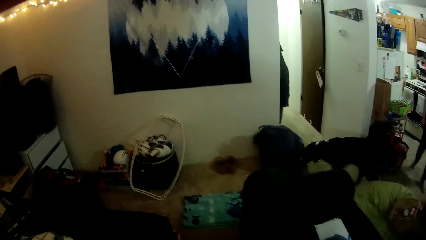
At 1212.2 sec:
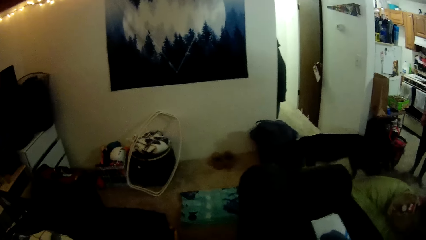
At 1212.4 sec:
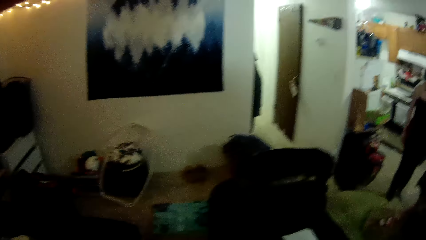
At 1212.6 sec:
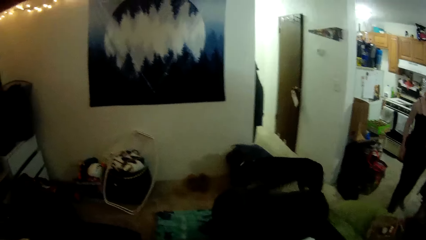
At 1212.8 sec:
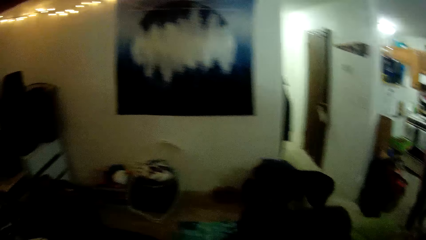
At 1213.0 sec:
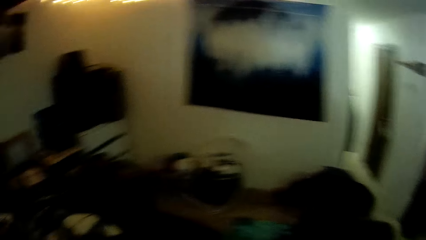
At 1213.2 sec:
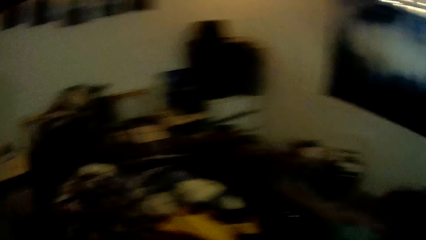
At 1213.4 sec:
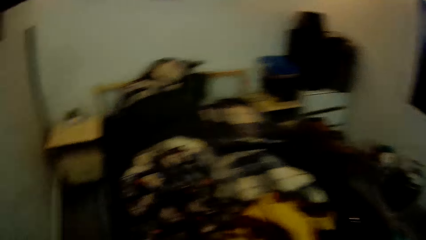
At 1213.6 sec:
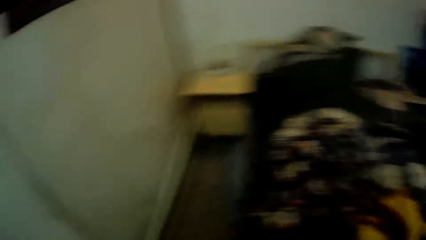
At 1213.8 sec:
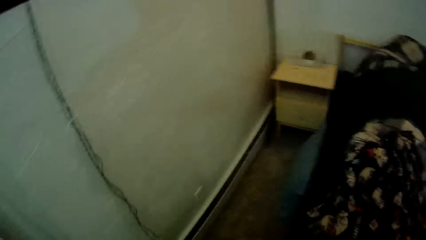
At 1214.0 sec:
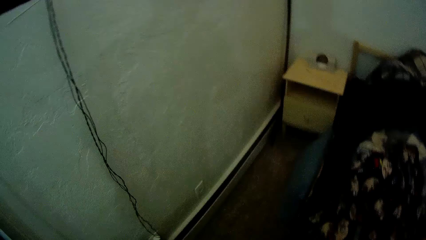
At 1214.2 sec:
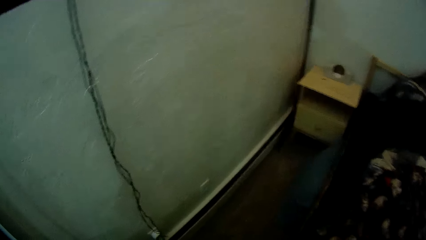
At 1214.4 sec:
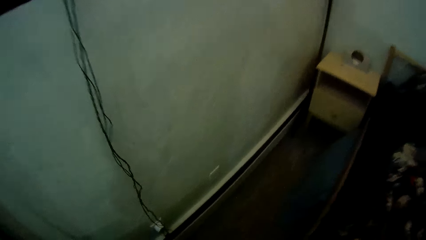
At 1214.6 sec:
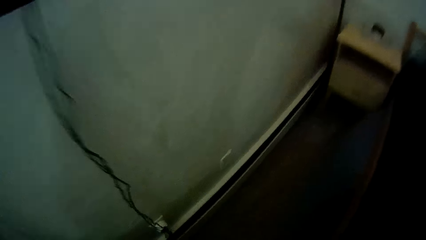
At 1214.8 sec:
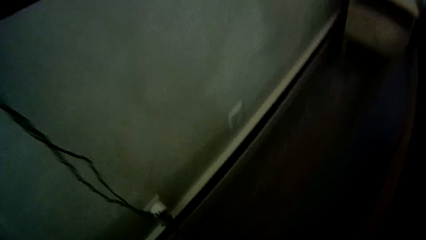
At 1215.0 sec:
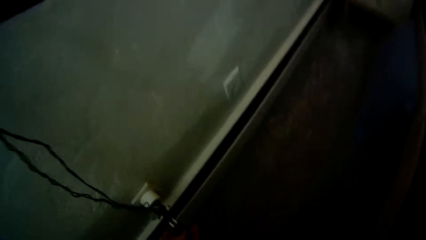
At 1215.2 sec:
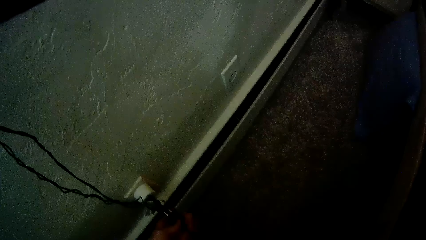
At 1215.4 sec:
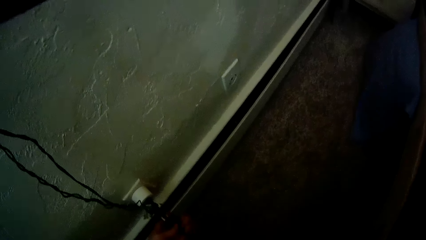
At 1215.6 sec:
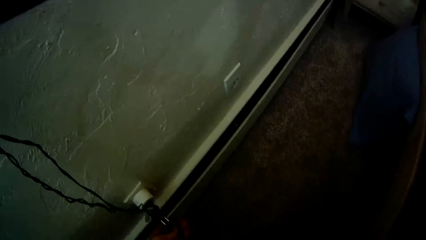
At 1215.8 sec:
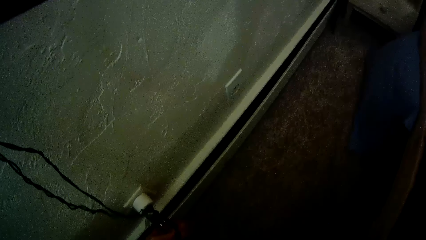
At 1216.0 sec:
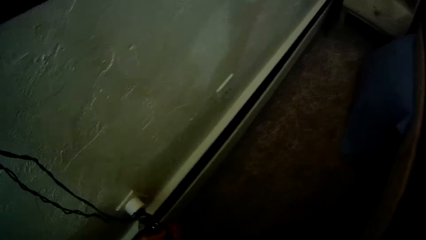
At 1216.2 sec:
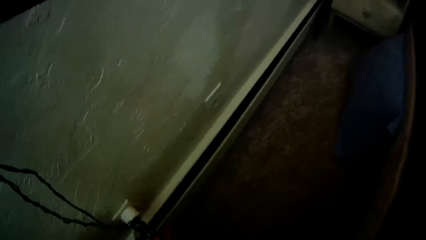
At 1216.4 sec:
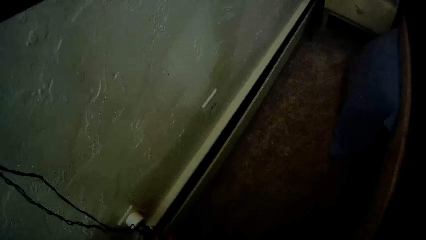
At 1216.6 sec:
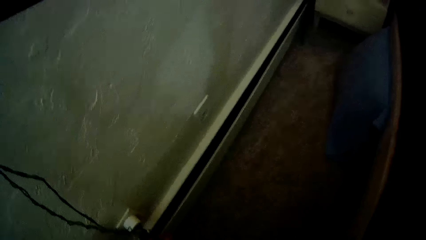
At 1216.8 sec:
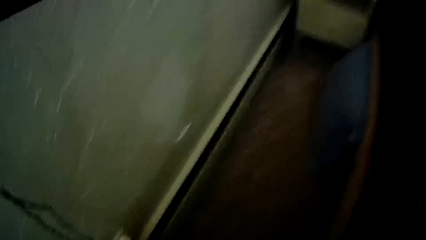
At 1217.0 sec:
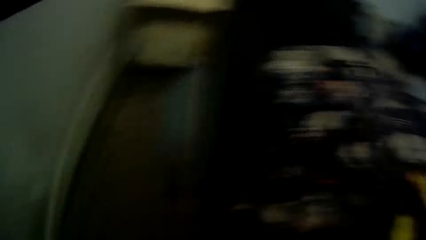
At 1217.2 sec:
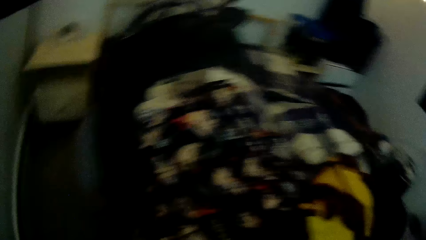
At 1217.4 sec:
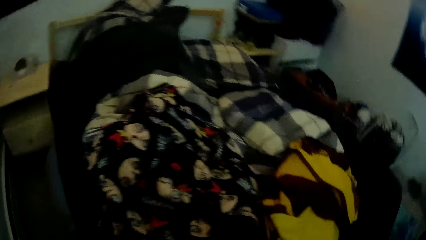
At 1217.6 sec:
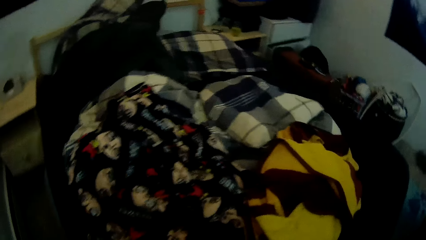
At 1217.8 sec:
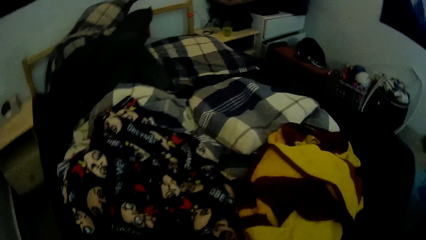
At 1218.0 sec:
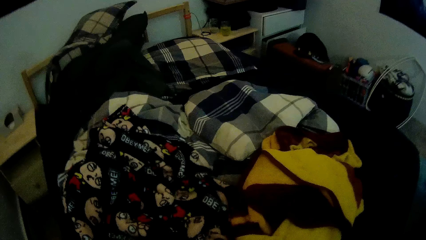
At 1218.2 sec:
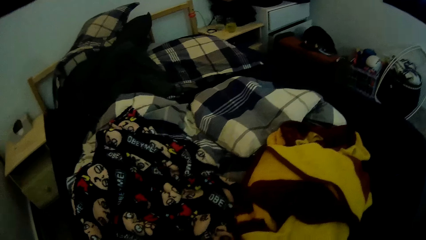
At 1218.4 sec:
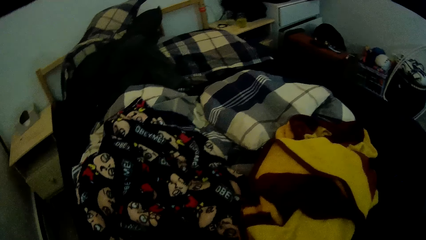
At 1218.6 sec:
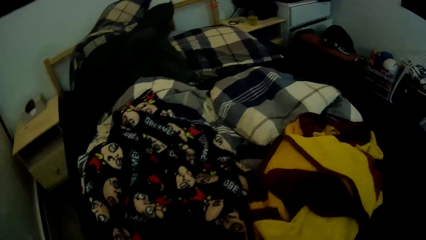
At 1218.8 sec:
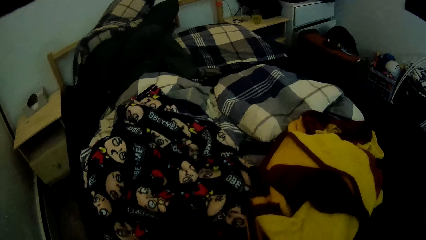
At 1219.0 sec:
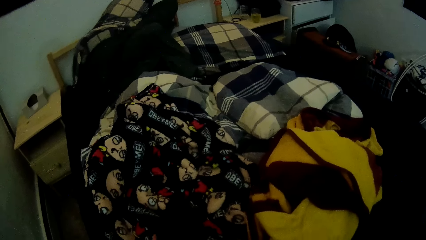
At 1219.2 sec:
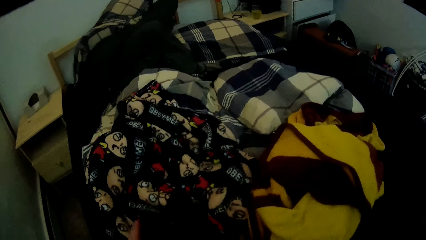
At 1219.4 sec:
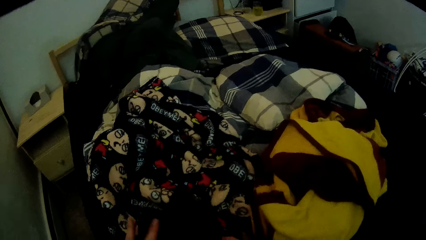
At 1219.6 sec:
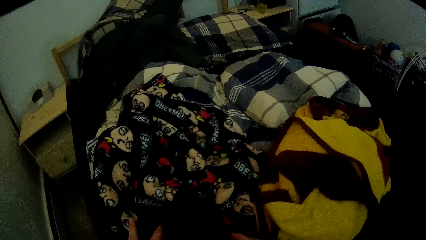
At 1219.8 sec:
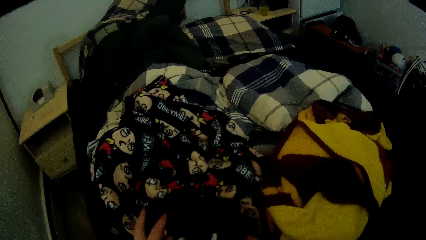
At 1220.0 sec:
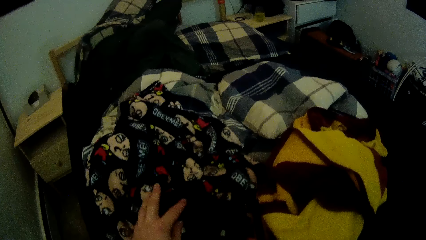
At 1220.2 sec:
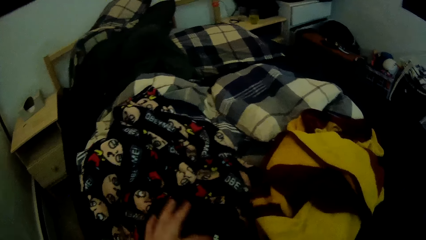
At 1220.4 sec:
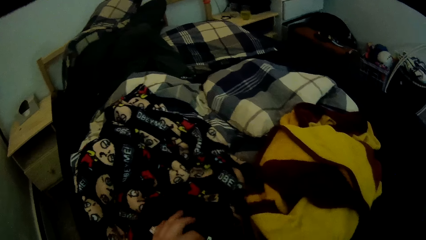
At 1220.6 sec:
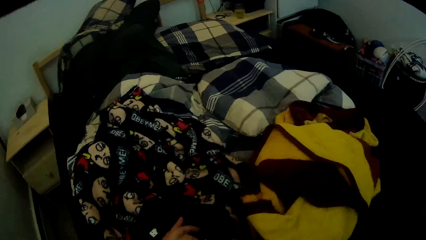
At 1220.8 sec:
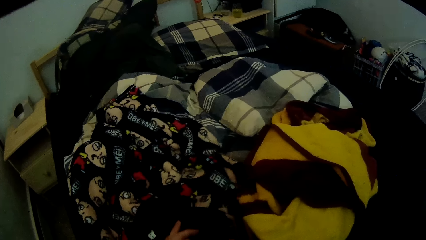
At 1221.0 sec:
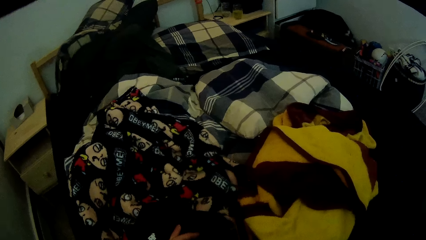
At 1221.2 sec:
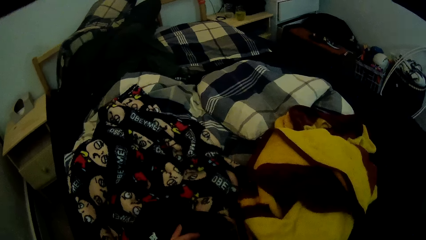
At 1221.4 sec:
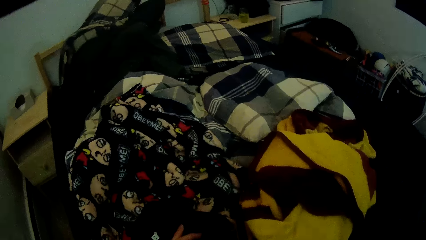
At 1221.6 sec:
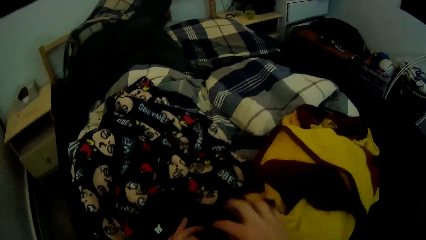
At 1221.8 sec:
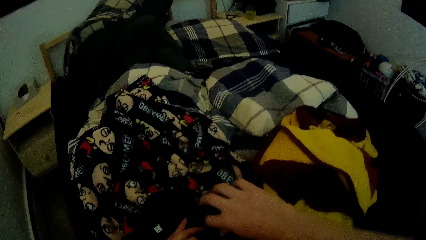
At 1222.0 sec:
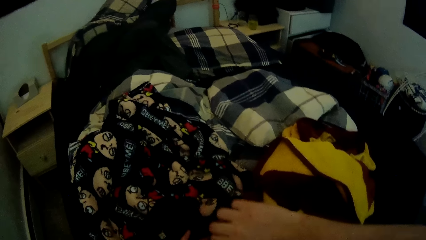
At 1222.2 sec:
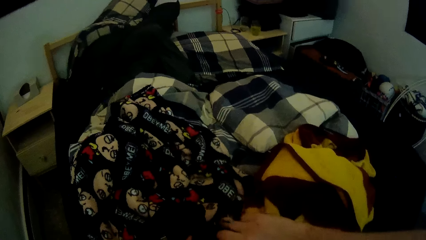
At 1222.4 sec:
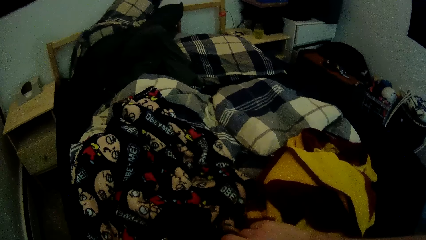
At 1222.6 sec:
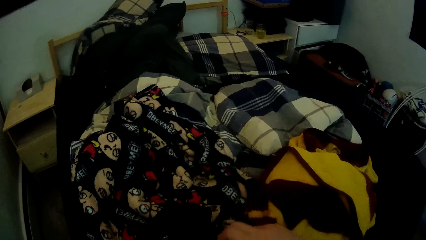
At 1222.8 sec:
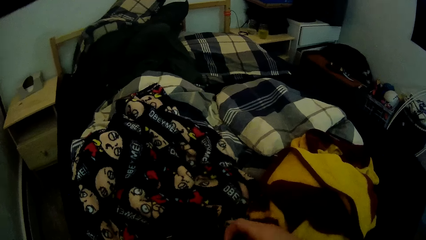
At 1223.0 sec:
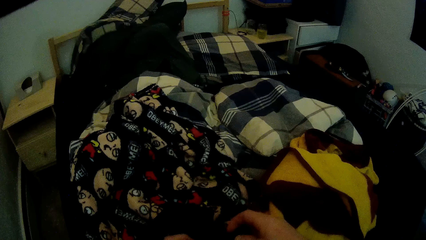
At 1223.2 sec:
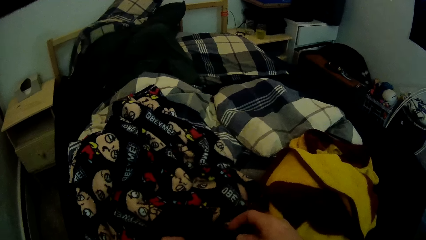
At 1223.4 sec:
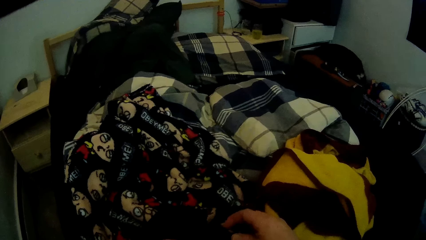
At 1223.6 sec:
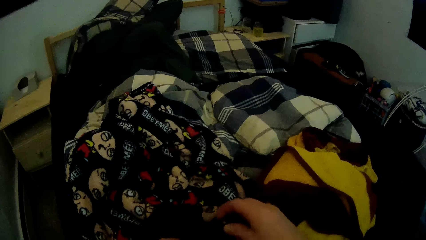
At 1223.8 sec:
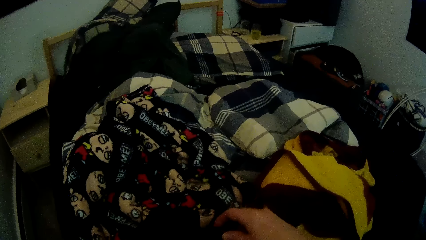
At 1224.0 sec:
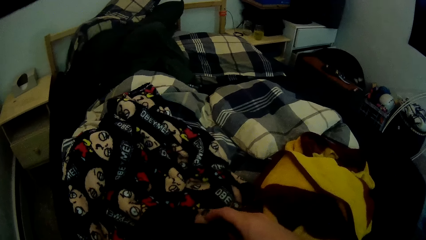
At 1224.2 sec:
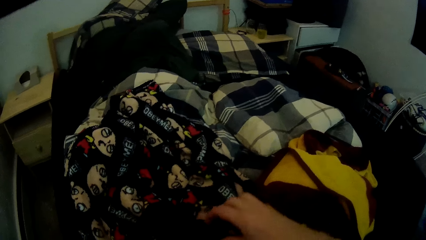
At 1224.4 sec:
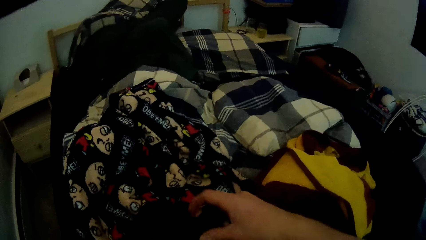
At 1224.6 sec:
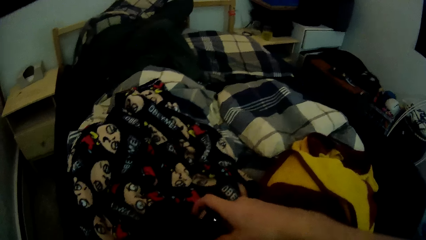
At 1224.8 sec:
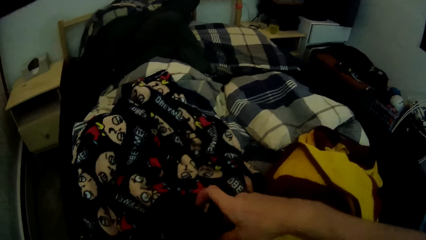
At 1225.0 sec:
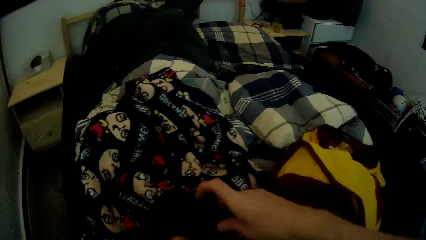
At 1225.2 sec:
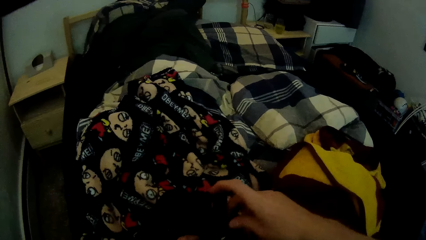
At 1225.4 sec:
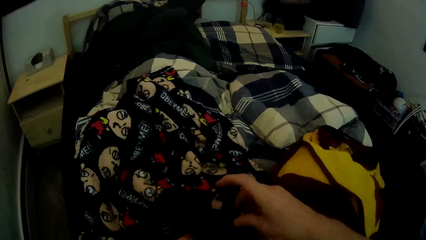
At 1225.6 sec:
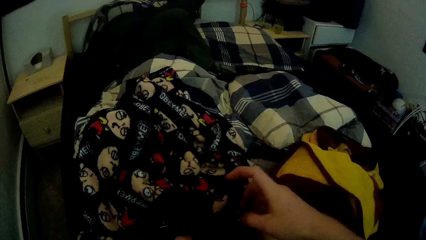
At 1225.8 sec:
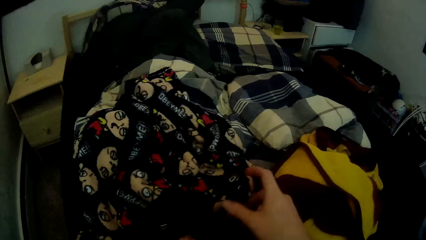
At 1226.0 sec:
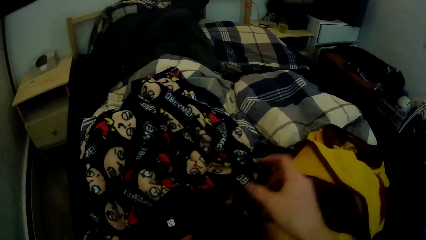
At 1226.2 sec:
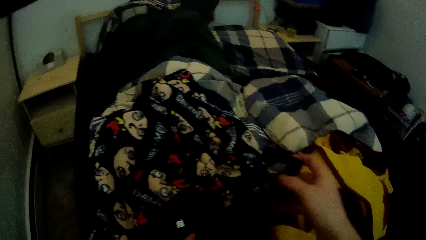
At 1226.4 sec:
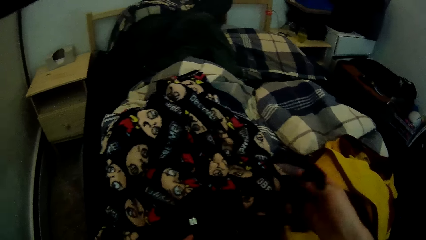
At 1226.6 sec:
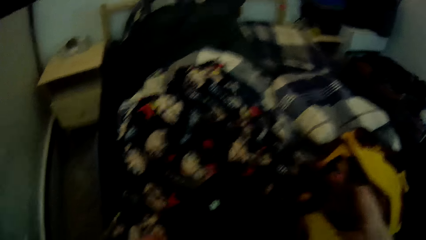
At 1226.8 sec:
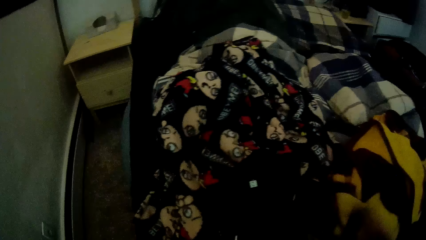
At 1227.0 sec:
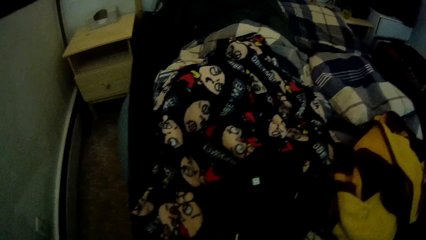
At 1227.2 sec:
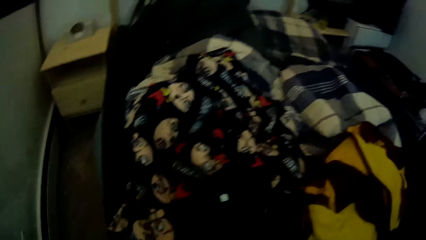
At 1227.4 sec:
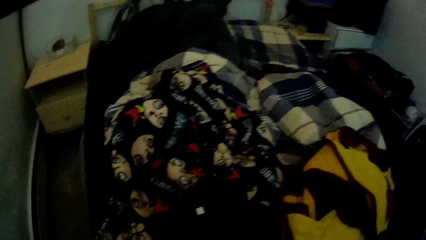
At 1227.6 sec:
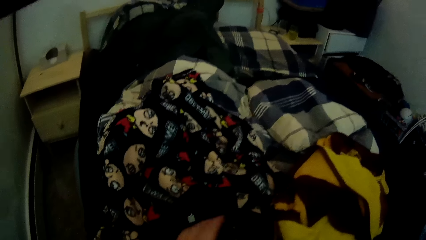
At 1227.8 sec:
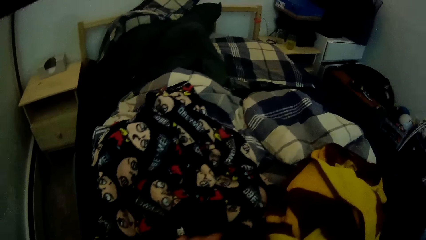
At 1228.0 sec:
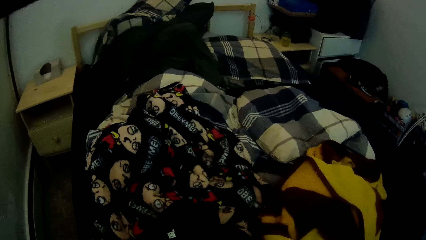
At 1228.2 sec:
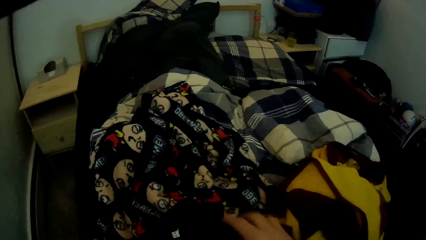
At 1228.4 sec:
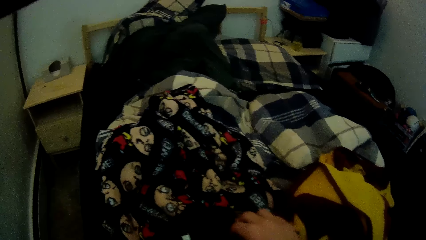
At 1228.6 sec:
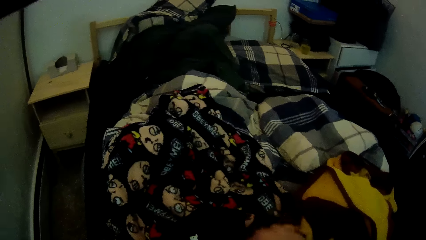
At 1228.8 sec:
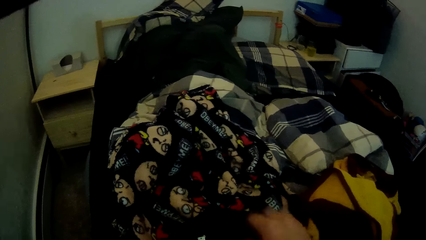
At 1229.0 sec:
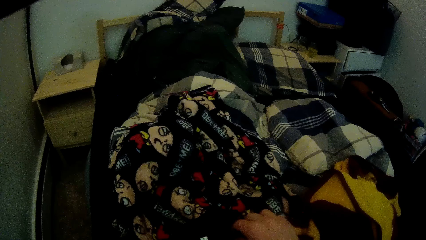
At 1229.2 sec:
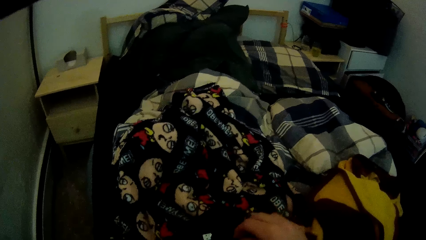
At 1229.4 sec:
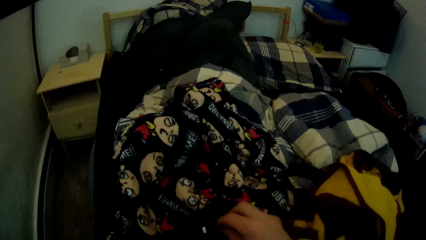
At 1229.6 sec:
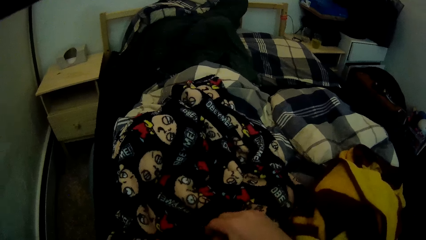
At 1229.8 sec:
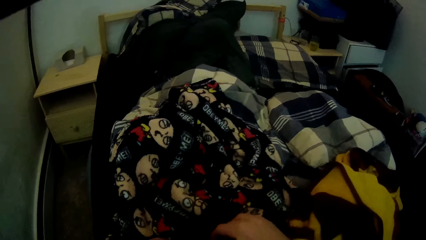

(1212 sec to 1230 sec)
The camera wearer looks at the dog. He plugs a charger into a socket on the wall with his right hand. He adjusts a black bag on the bed with both hands. He removes a watch from the bag with his right hand. He adjusts the black bag on the bed with both hands.
